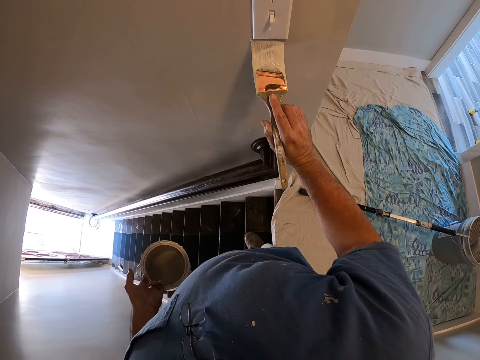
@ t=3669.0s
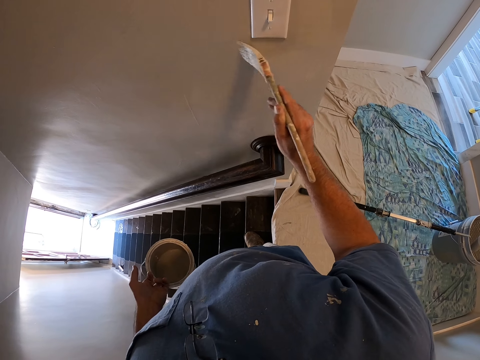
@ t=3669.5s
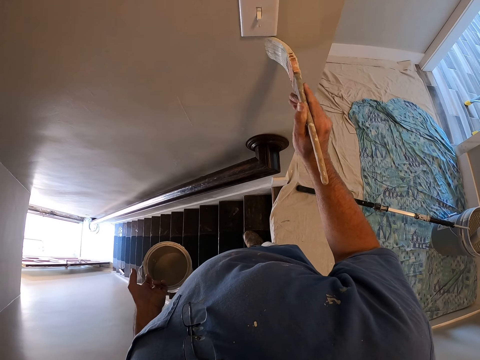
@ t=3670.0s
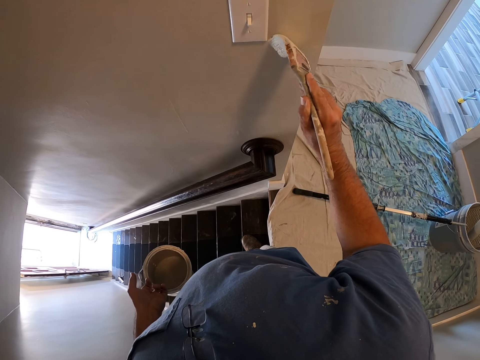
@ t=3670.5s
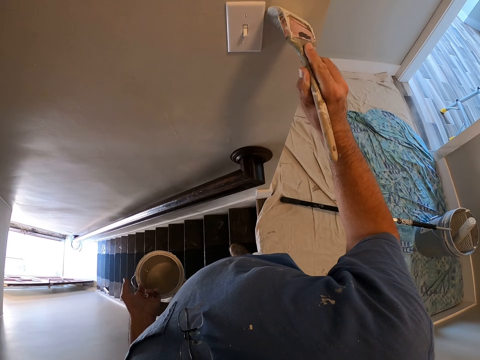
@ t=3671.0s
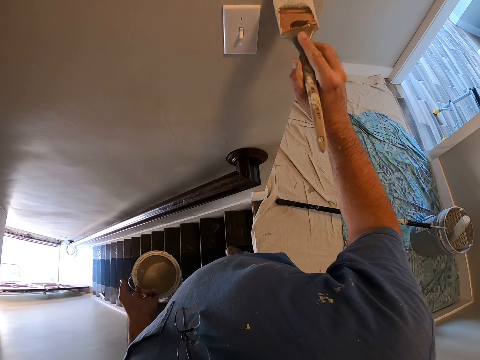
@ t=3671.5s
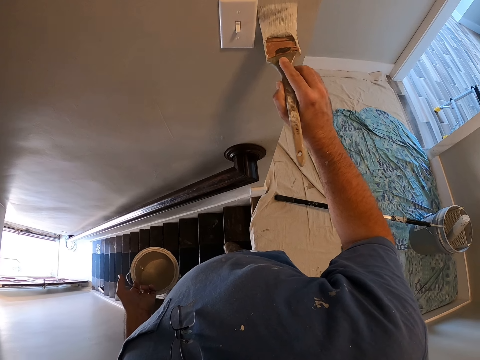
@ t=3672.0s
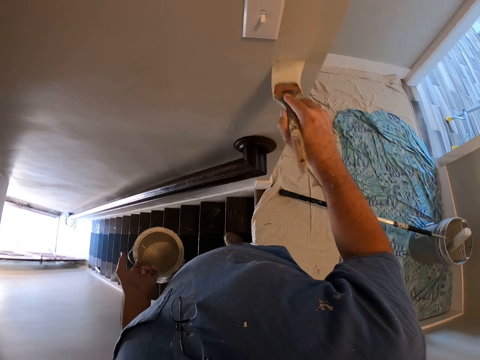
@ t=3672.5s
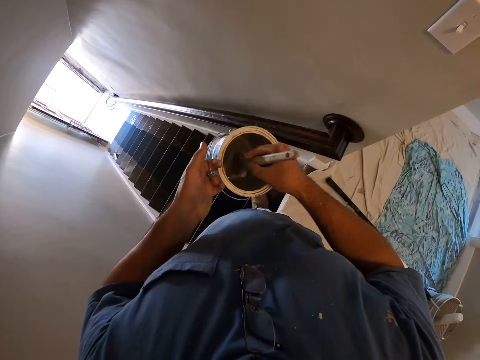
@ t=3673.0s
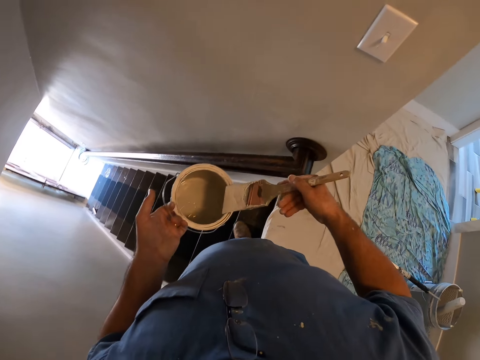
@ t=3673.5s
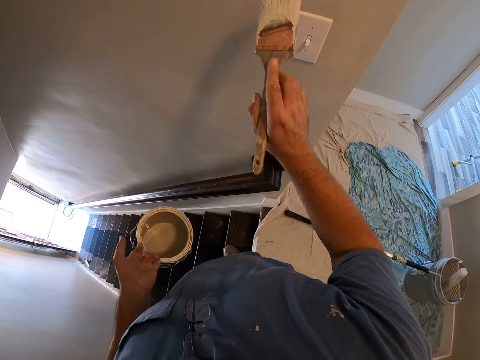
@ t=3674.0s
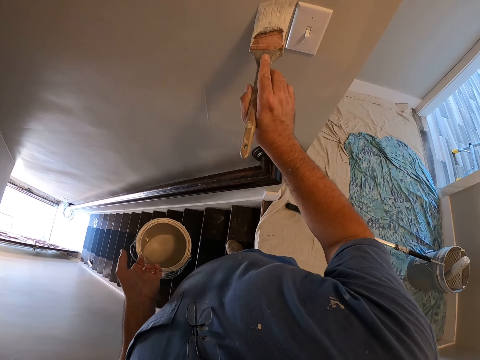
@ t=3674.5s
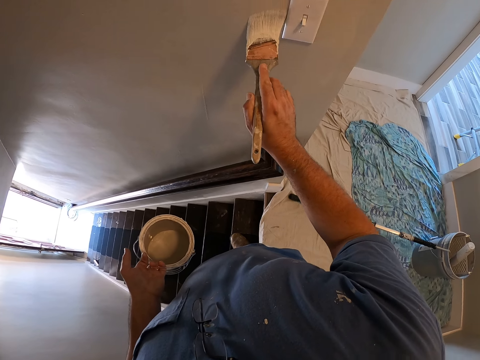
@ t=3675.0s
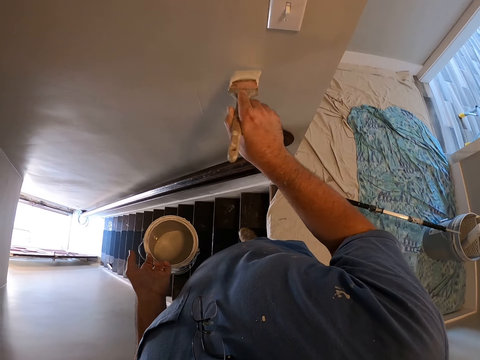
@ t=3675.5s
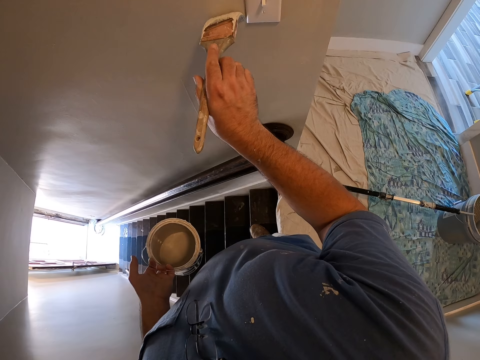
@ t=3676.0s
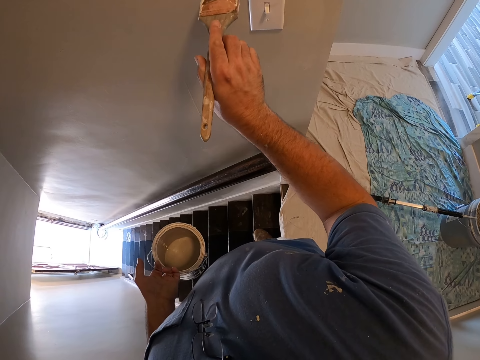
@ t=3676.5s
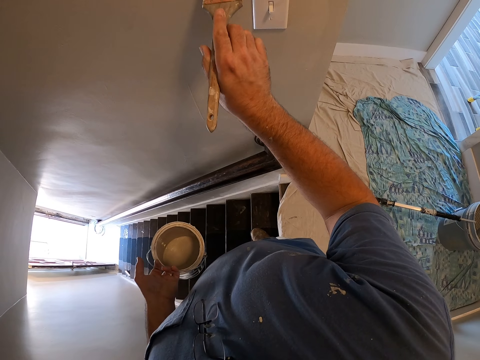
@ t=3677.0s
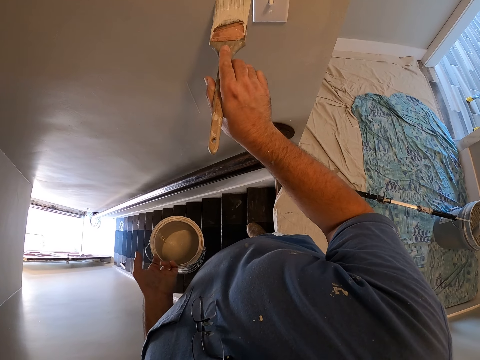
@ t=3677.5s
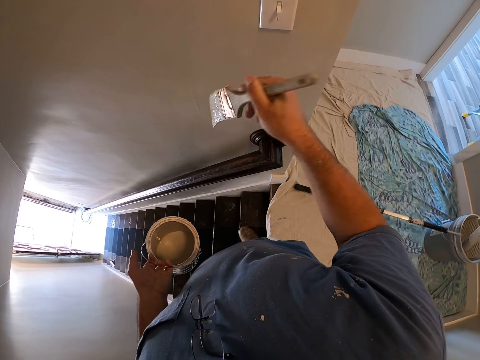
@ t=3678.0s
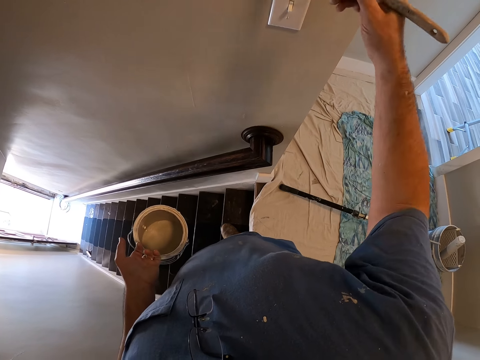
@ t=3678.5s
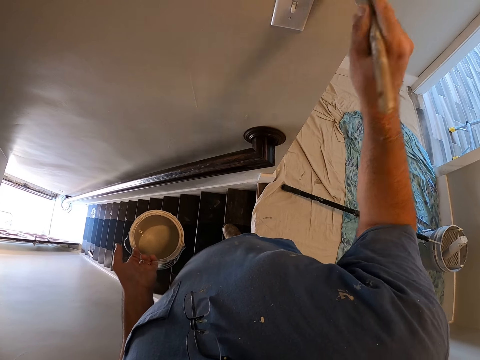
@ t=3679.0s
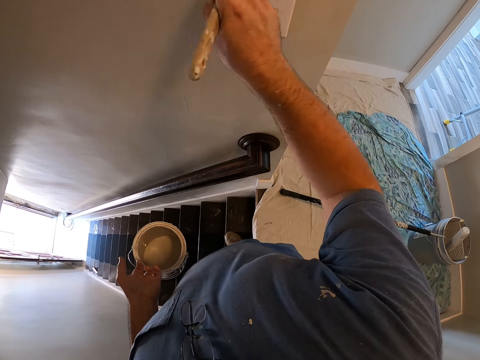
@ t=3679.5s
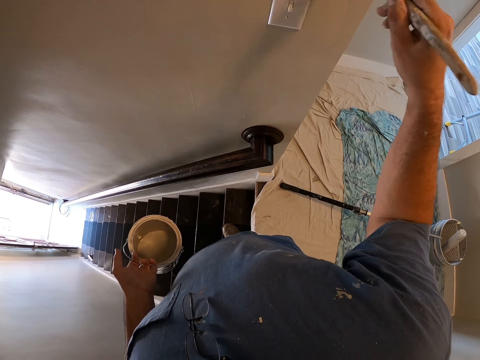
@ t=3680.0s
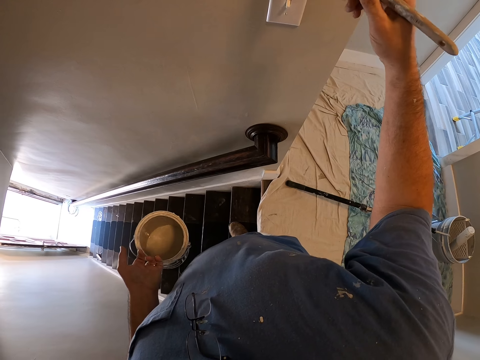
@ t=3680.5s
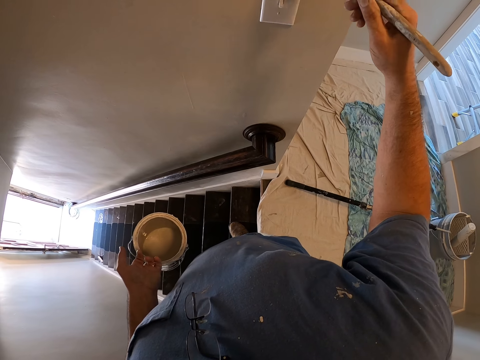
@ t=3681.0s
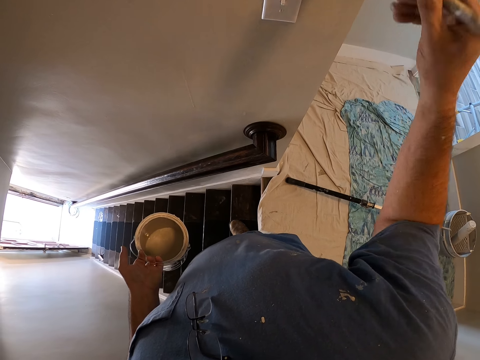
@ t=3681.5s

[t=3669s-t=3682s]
The camera wearer dips the paint brush into the paint bucket again. They continue painting around the switch on the wall near the stairs railing.

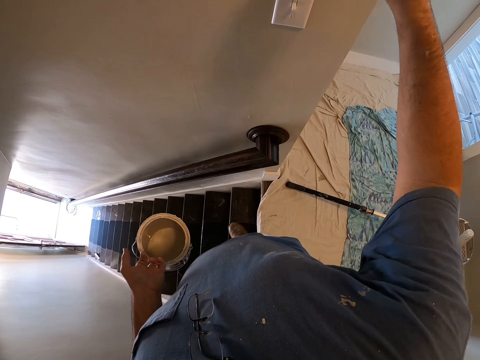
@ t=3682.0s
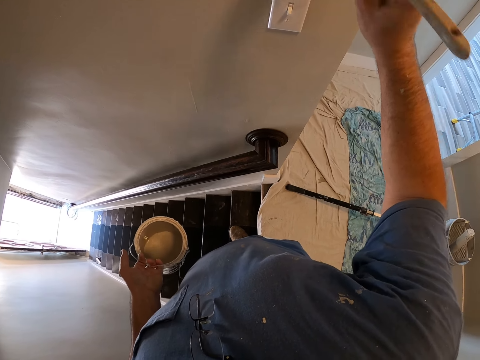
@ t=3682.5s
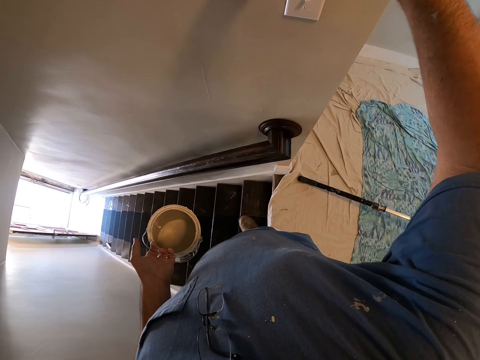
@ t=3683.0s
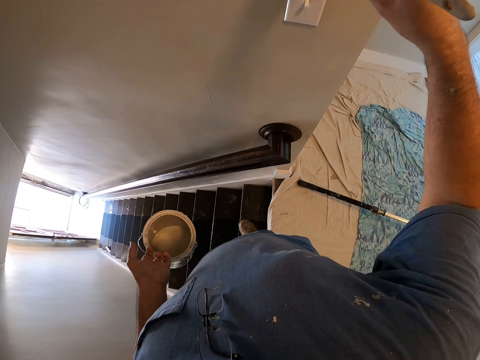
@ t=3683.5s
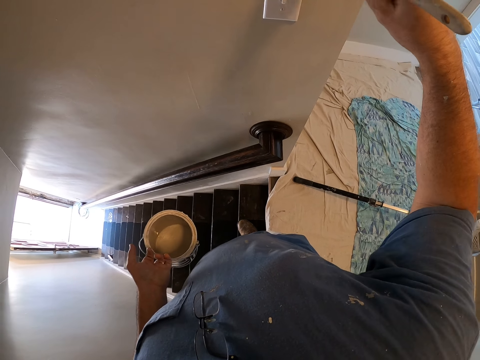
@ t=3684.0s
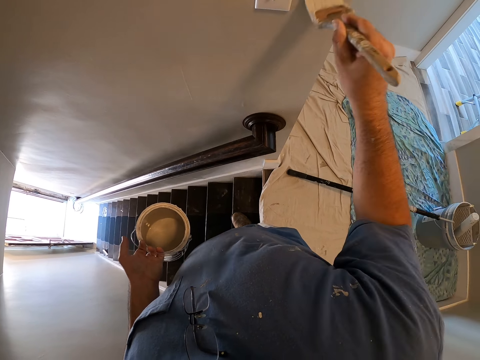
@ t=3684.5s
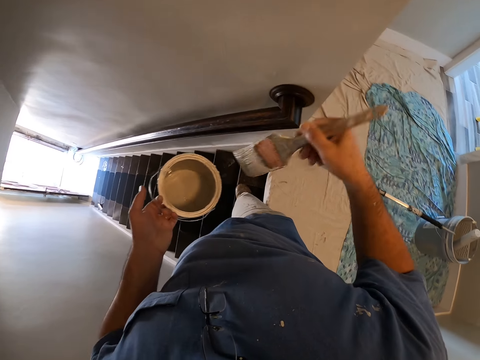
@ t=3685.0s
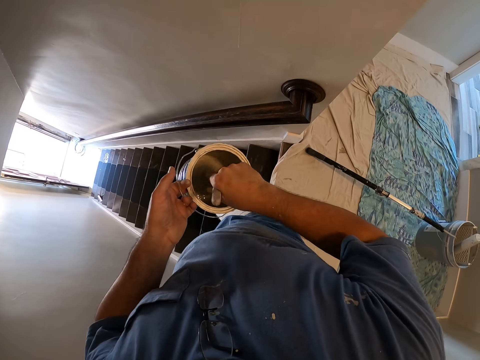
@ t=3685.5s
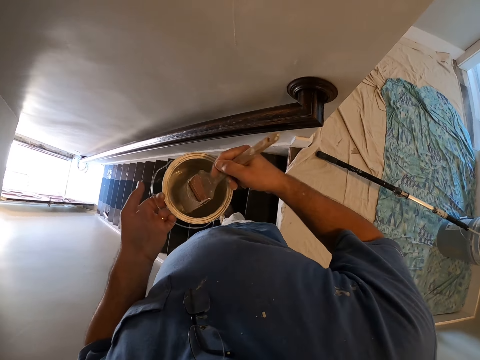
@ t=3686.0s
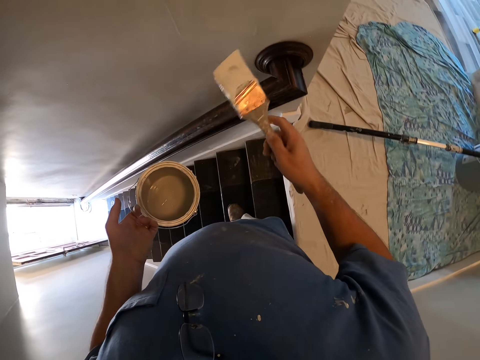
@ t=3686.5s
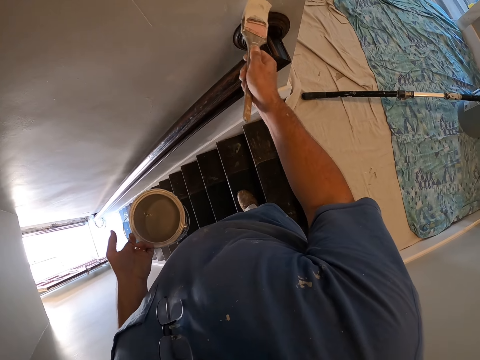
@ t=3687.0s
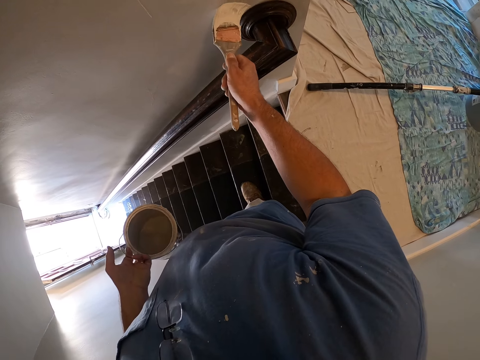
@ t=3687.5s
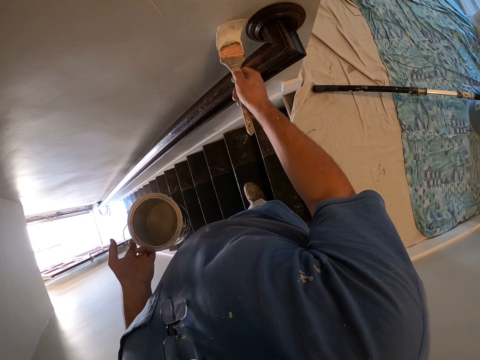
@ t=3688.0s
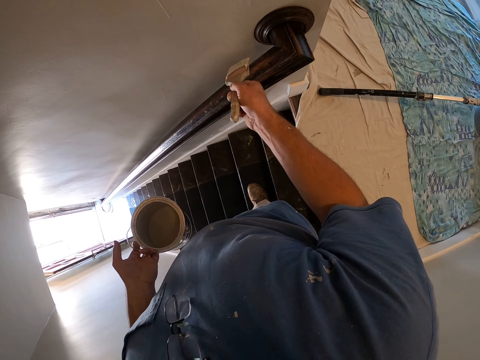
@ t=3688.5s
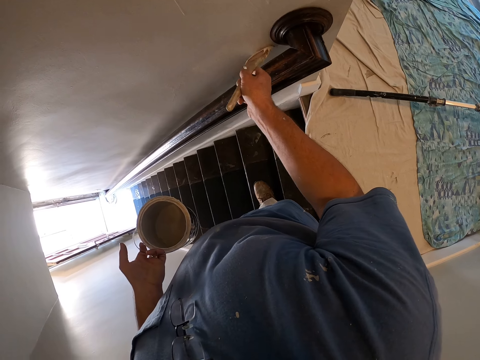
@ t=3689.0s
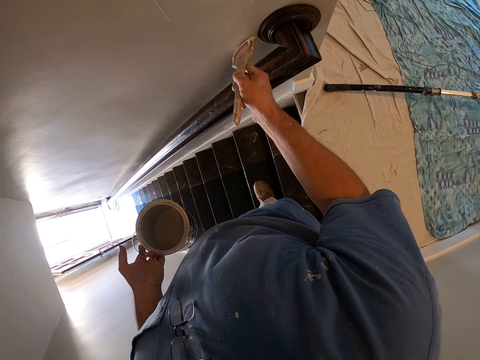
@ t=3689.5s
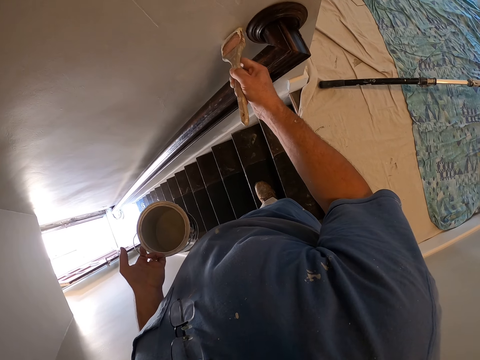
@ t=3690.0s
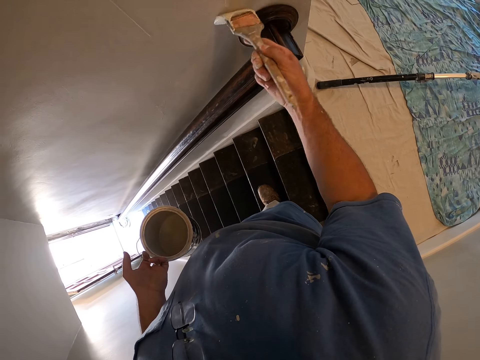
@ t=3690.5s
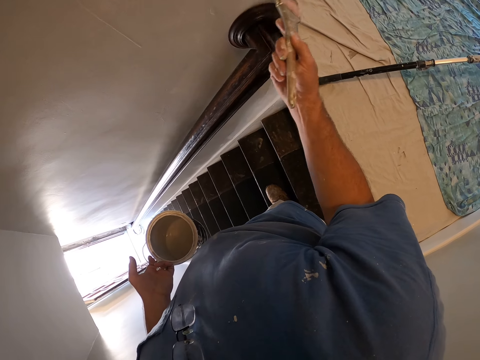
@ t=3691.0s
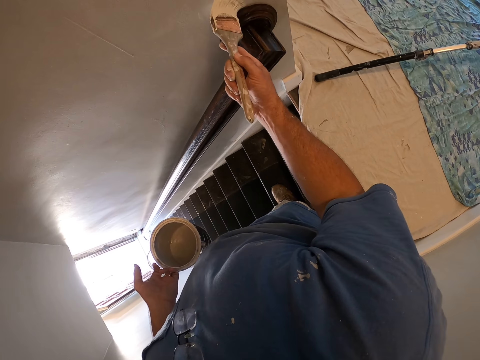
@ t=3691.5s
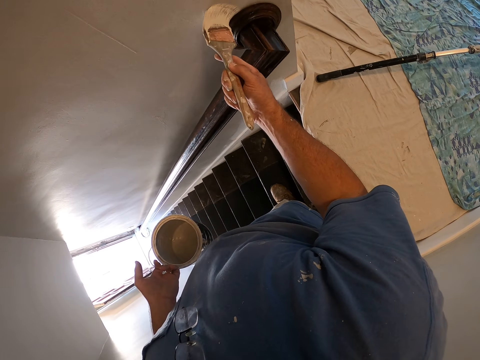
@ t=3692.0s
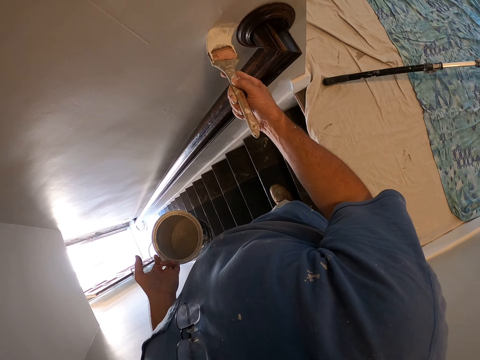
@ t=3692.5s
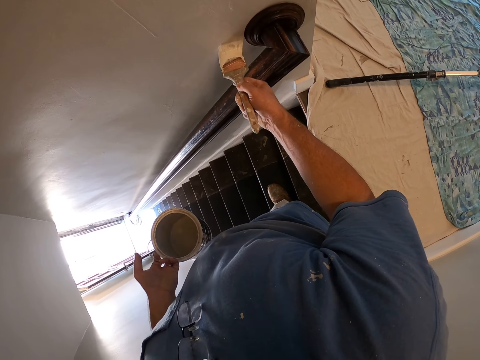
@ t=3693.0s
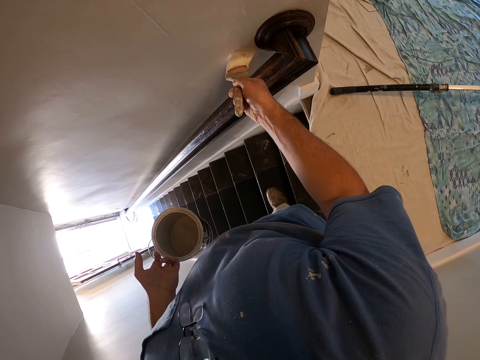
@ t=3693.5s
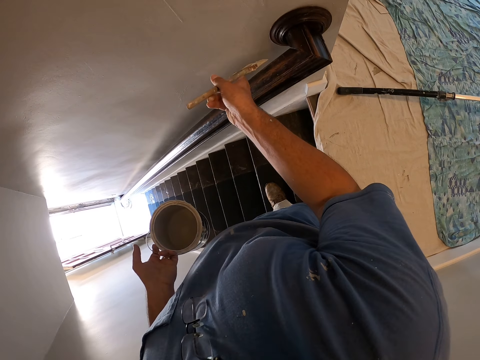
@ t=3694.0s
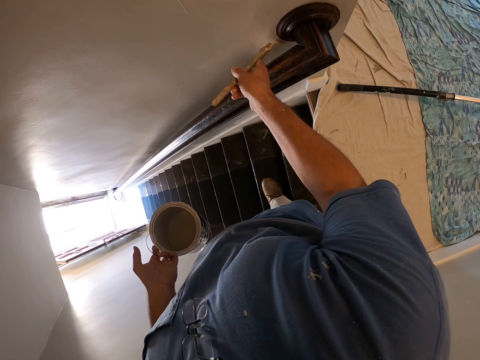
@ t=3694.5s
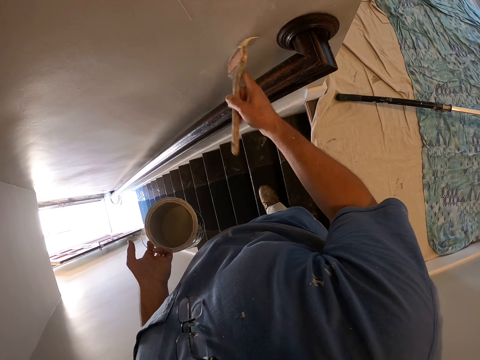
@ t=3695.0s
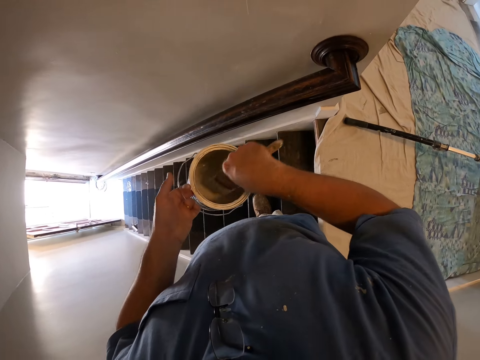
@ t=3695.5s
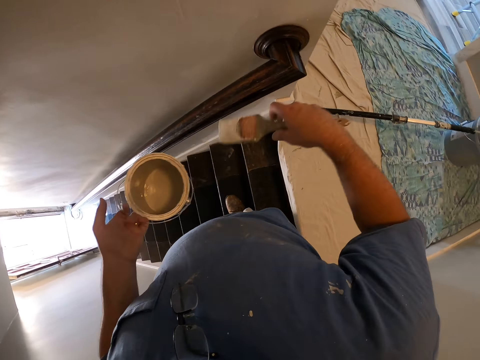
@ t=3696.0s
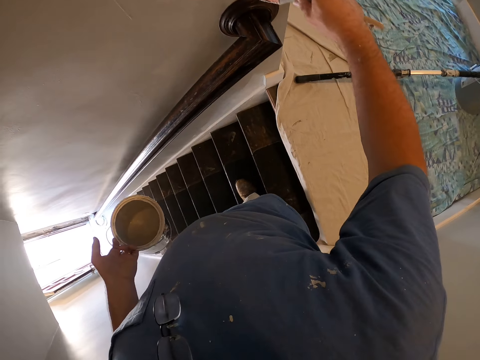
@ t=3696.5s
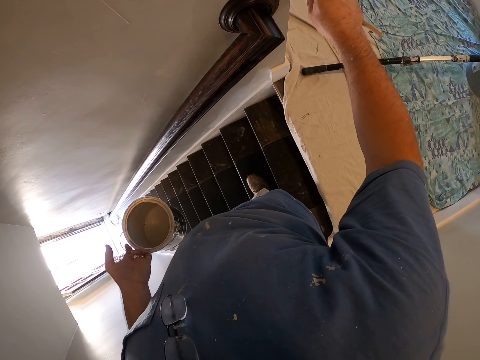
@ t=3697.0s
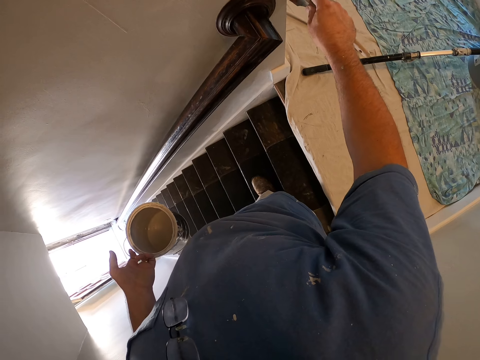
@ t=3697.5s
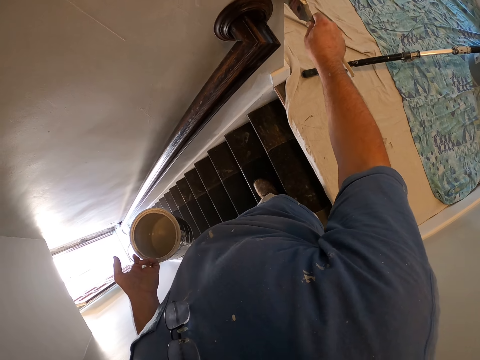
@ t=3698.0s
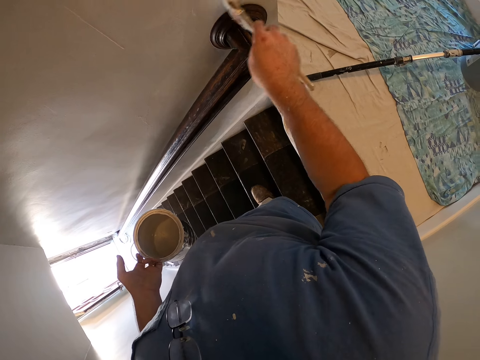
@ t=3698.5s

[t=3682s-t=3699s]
The camera wearer dips the paint brush into the paint bucket or paint tin again. They continue painting the wall near the stairs railing with the paint brush. They dip the paint brush into the paint bucket again. They continue painting the wall near the stairs railing with the paint brush. They remove the brush from the paint tin.
